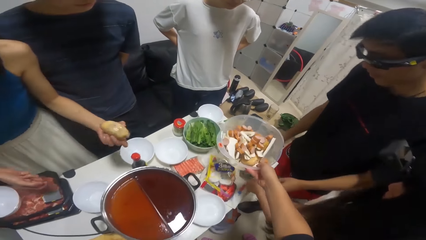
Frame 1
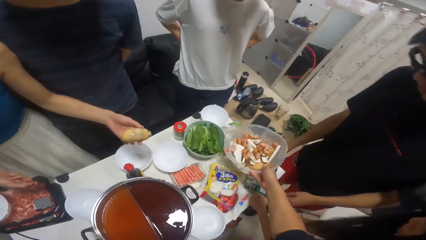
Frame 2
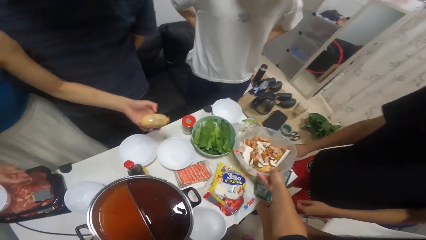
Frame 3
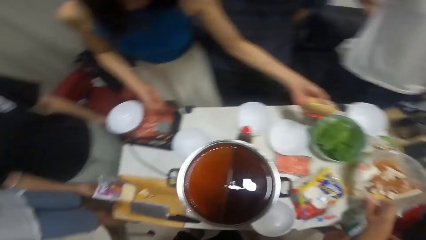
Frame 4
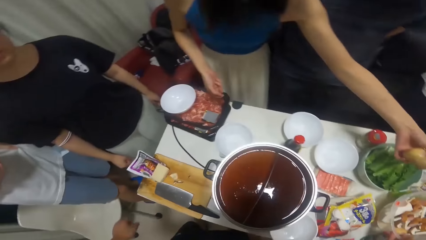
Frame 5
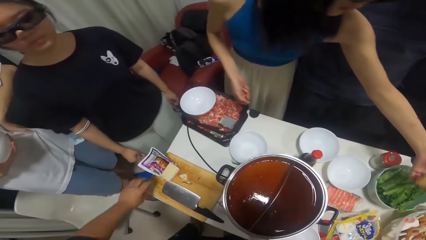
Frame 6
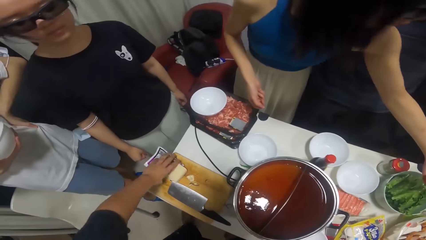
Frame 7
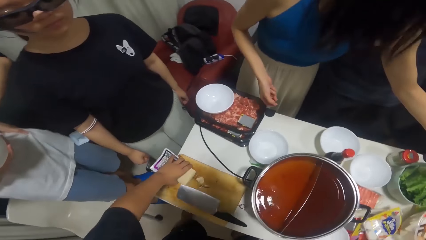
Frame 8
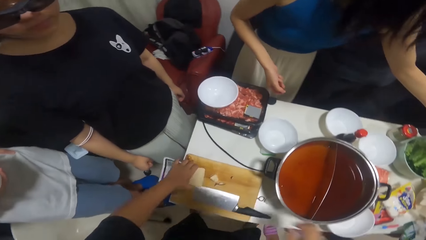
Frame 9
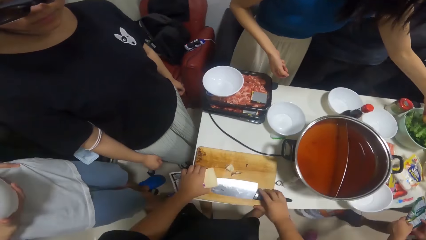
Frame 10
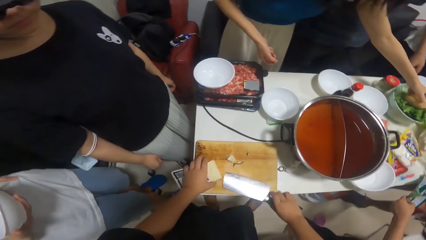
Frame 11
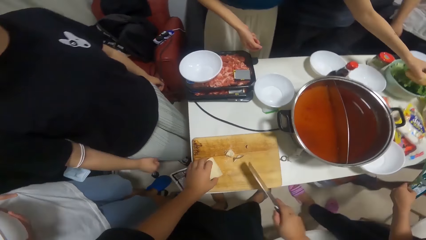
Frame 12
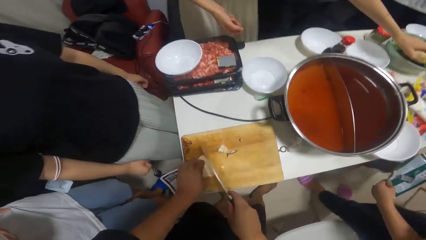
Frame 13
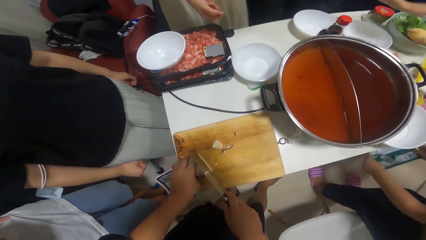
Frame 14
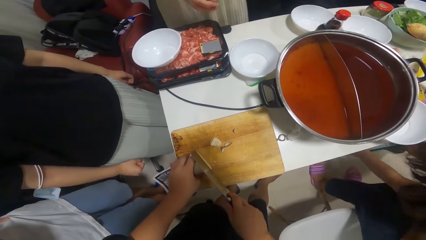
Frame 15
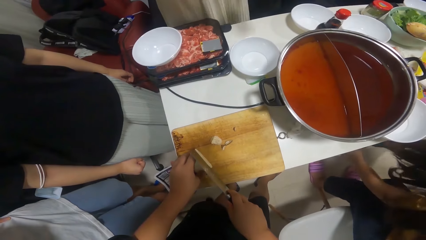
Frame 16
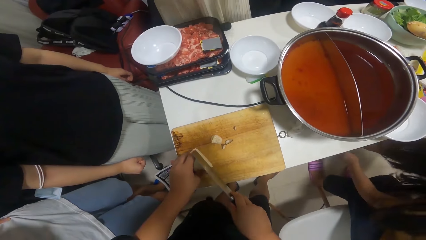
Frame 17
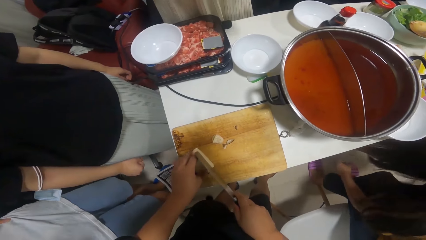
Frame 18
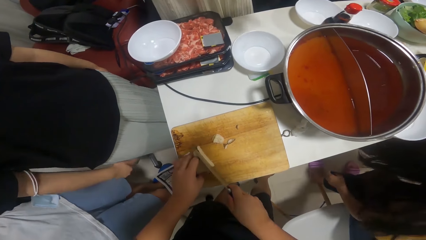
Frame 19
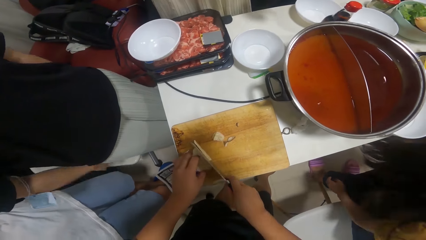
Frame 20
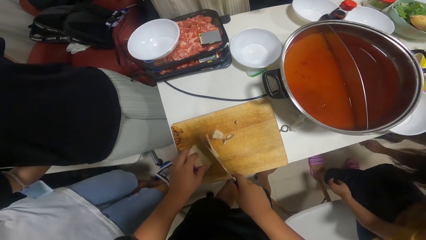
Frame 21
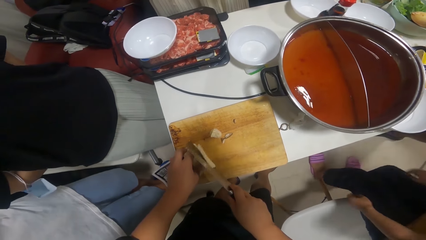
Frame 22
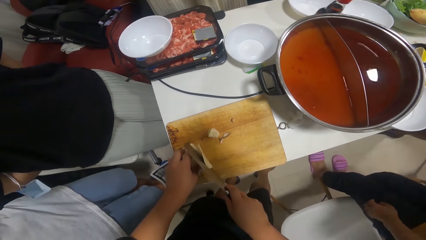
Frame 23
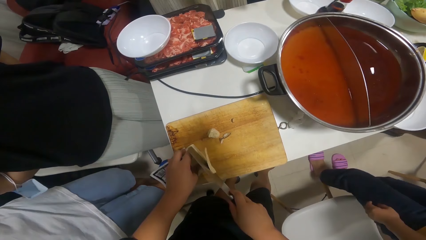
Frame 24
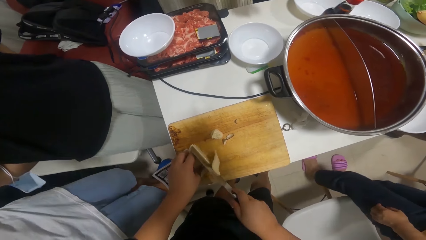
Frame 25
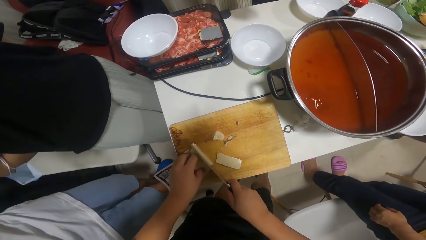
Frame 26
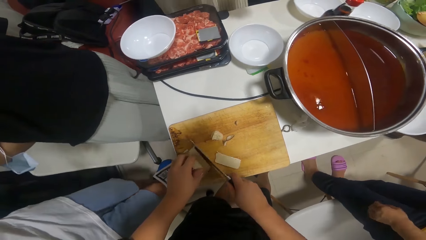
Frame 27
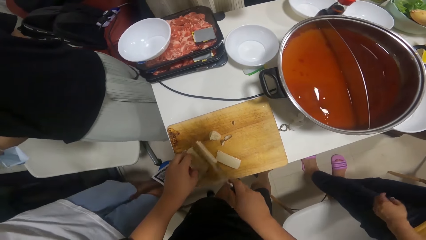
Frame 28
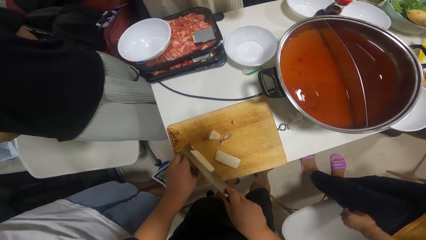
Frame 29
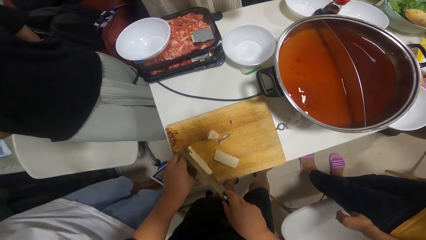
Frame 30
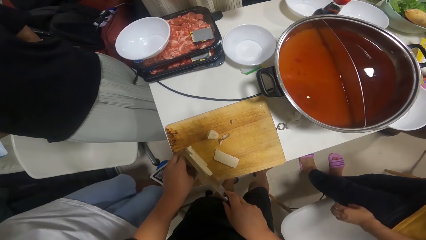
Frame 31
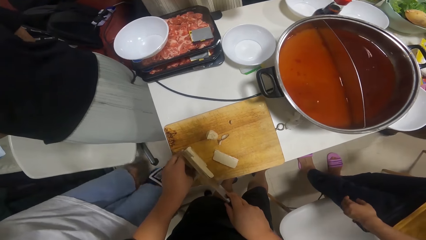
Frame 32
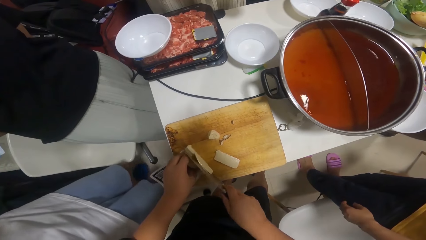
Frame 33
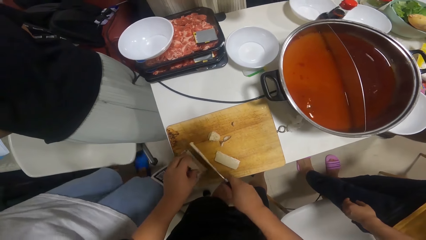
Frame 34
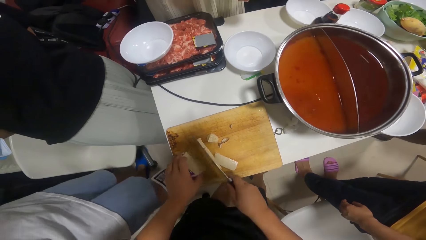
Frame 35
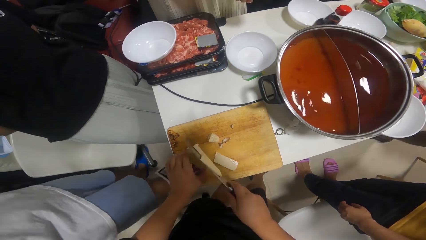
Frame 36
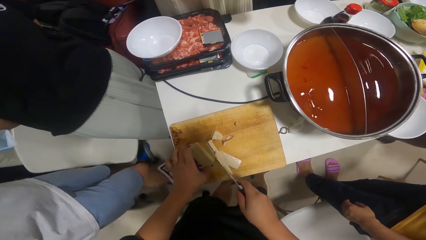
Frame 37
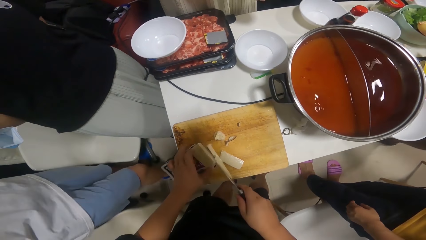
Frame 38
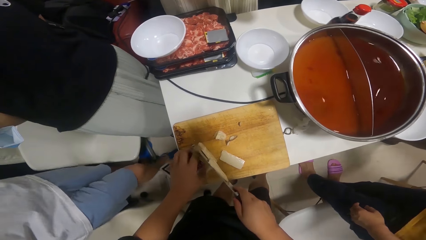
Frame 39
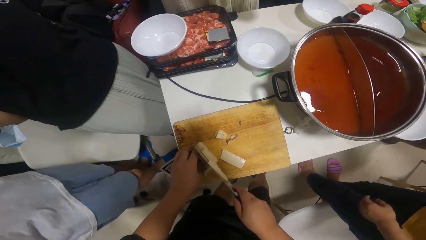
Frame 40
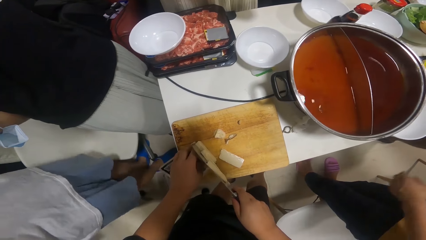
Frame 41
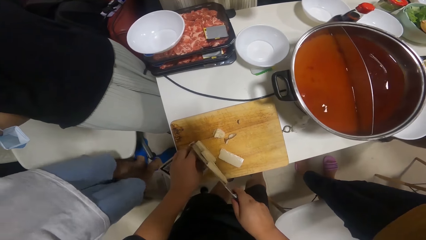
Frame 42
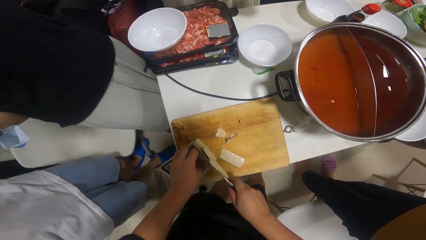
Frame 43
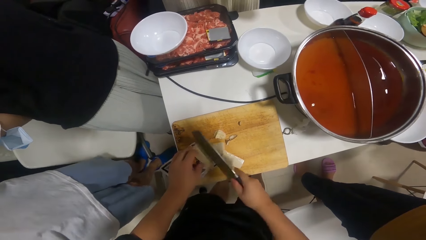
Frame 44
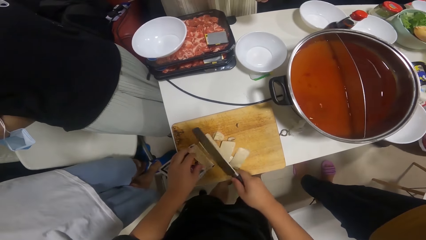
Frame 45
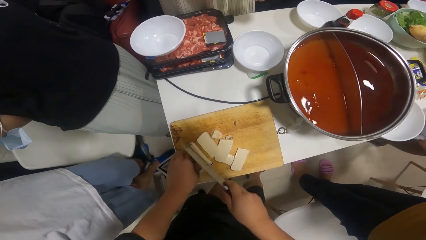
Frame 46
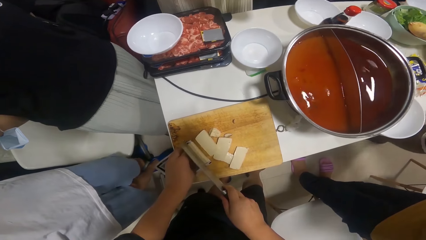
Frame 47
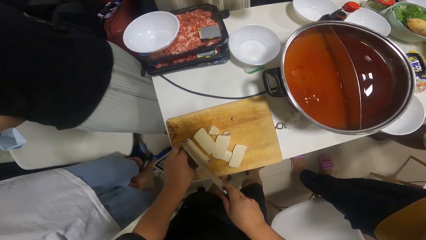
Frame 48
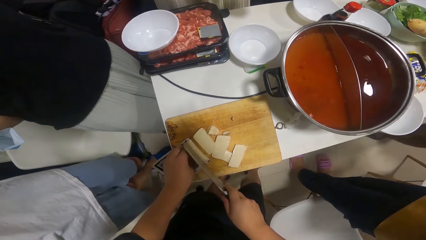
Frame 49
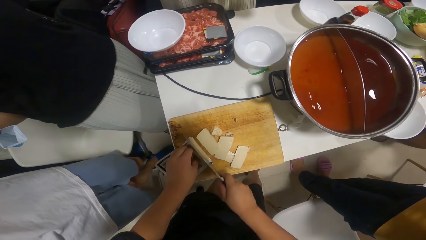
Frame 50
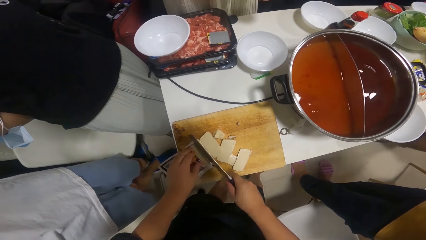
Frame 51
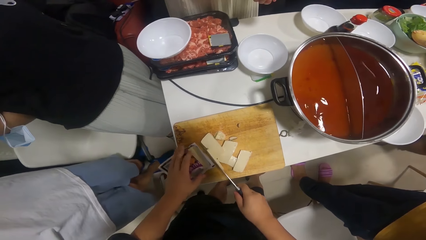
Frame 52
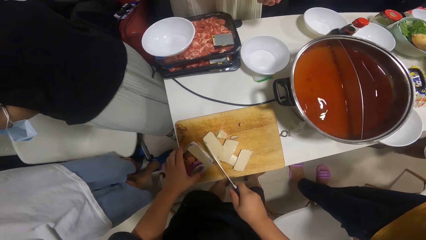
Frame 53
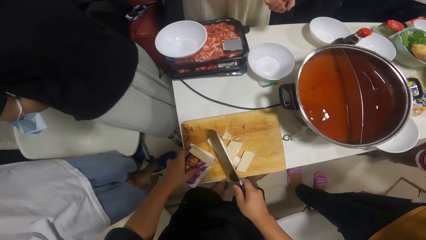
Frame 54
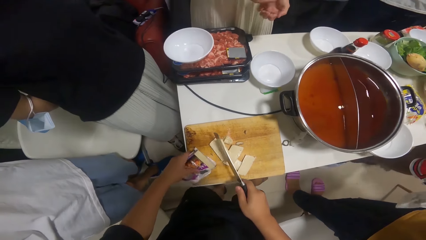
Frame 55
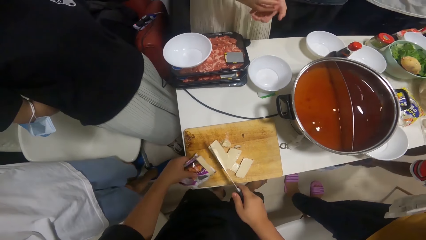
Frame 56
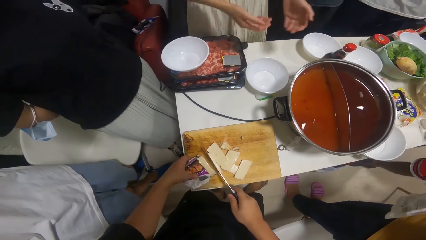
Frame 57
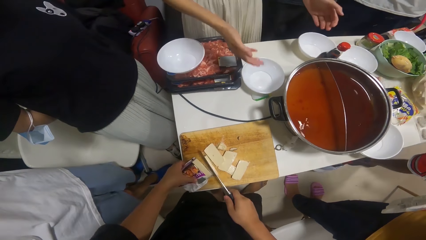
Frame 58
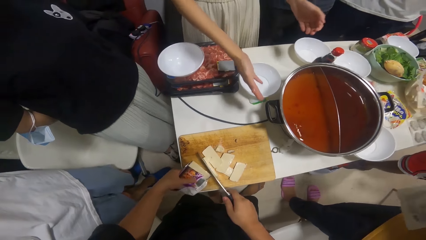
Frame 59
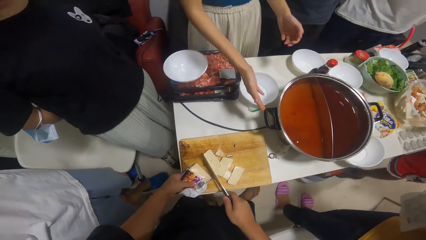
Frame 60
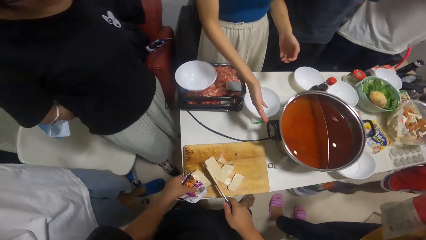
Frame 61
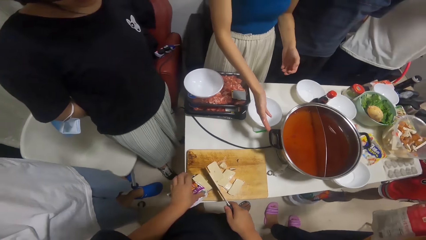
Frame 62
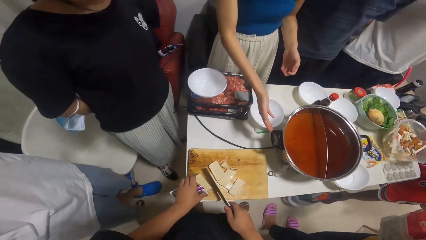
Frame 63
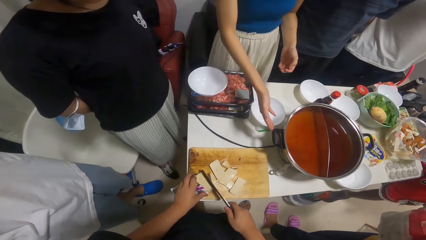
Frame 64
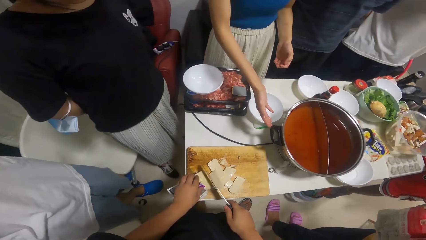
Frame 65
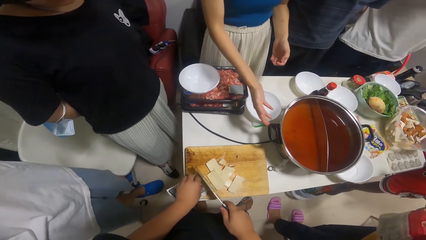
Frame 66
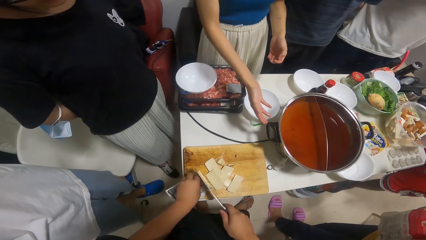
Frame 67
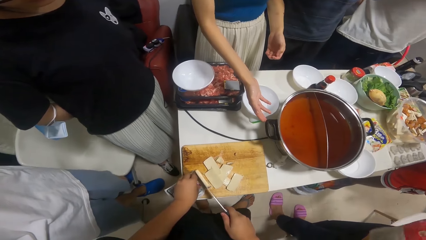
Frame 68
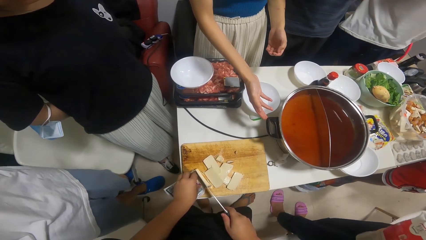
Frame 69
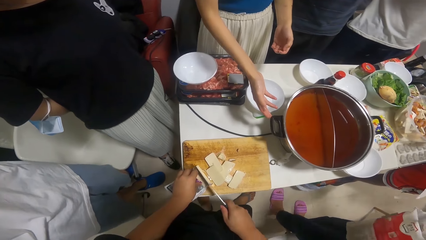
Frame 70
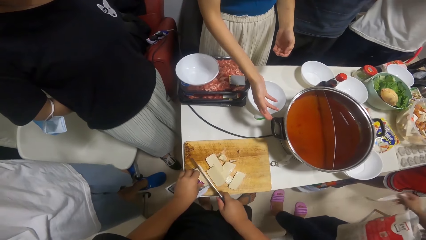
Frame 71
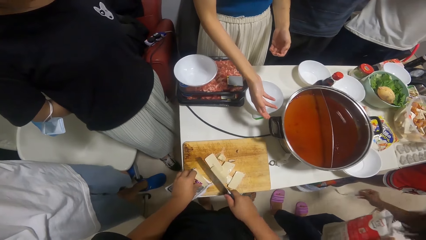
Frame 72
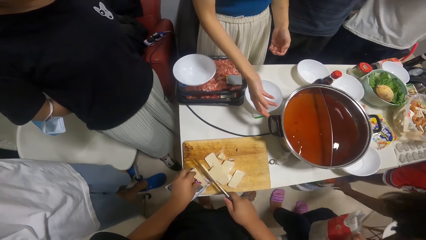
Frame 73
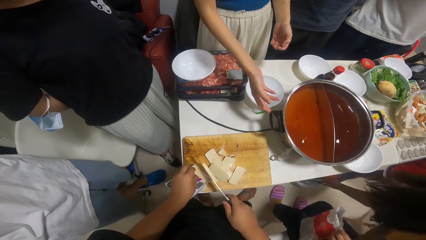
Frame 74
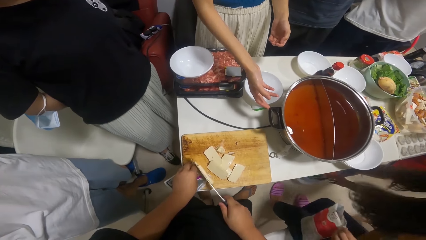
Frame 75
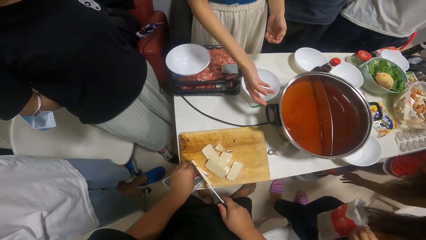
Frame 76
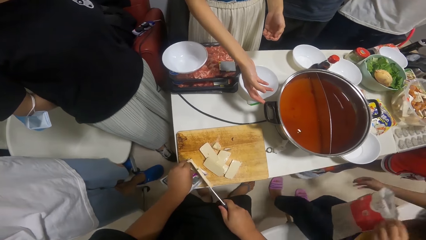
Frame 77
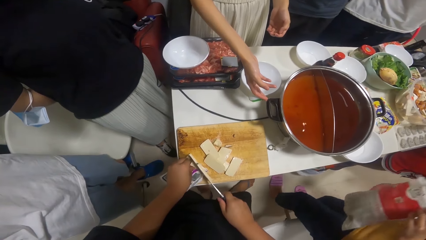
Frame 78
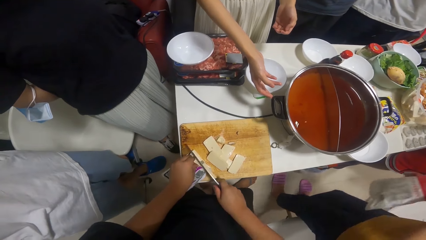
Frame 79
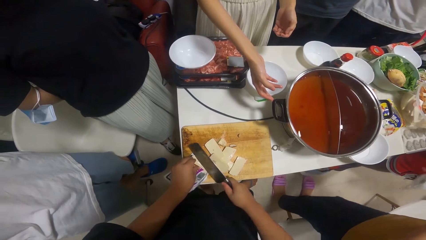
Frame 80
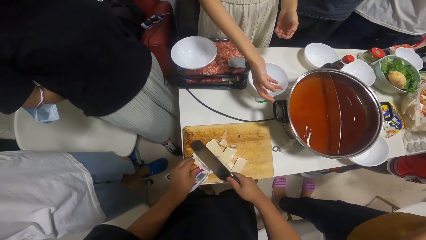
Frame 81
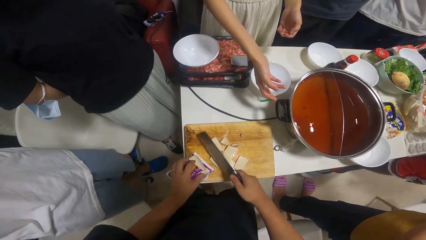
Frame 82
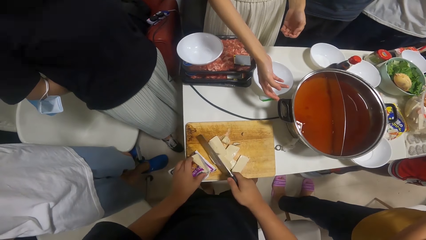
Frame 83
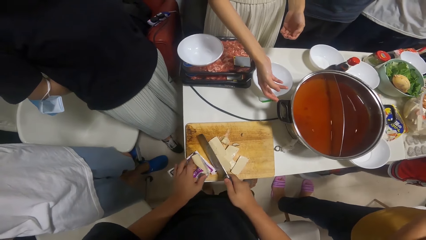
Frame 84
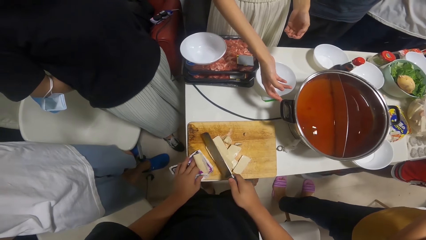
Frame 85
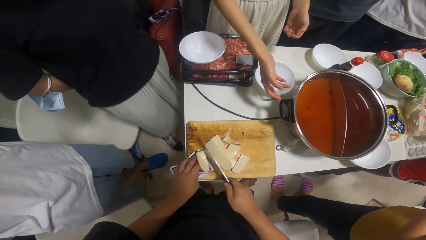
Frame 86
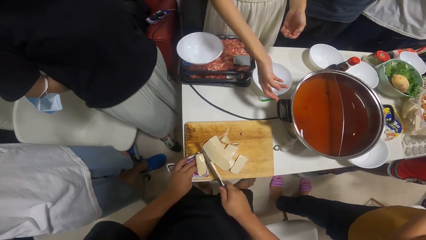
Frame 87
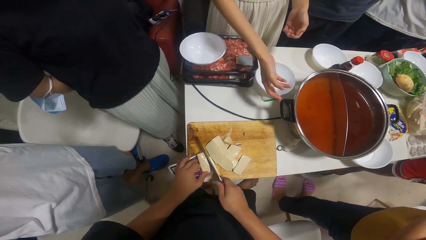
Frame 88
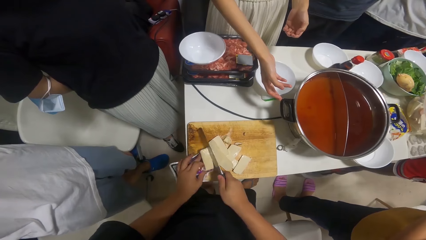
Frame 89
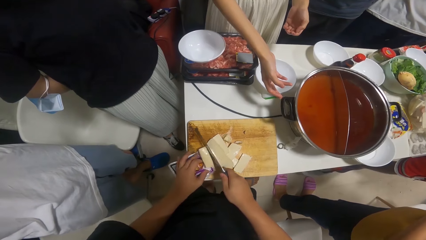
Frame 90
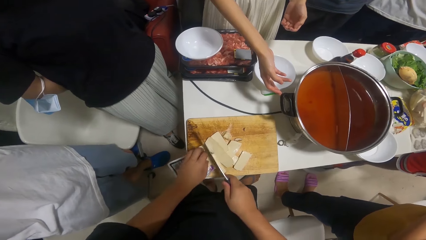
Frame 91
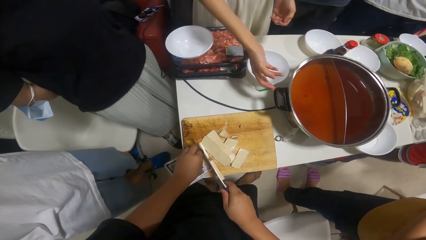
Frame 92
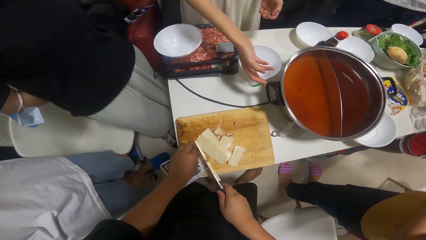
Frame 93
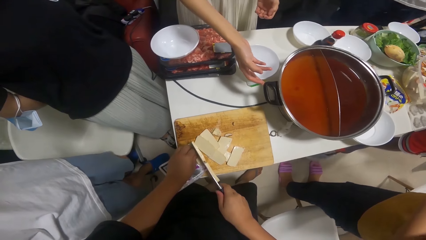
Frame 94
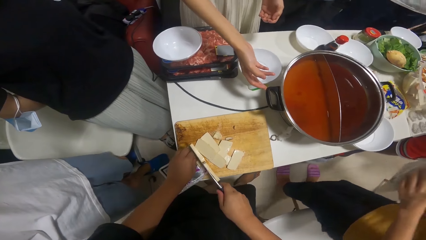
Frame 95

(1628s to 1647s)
The camera wearer puts the bowl down. A woman picks a nylon from the table with her hands and drops the nylon inside a waste bin under the table with her hands. Another woman drops the potato inside the bowl on the table with her hand. The camera wearer cuts something into pieces.
